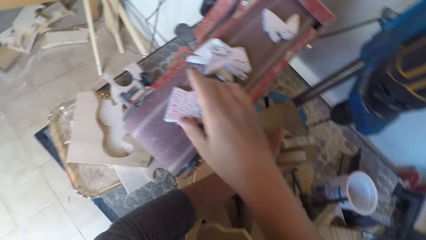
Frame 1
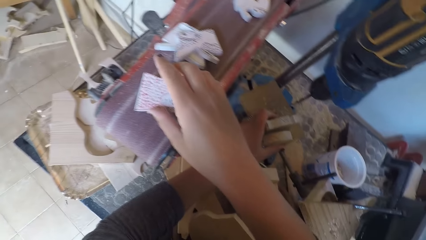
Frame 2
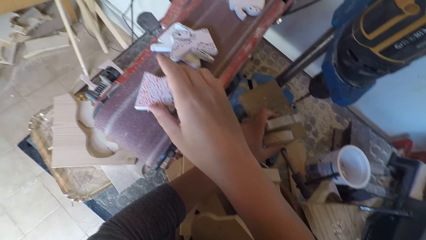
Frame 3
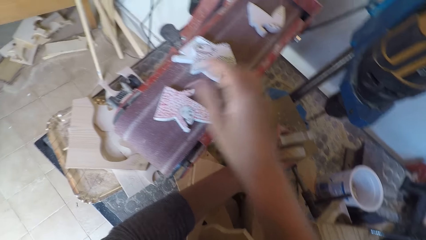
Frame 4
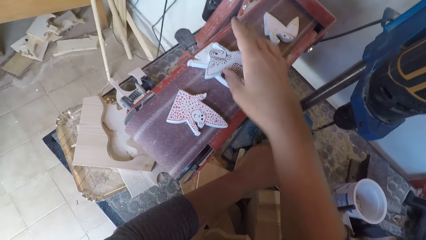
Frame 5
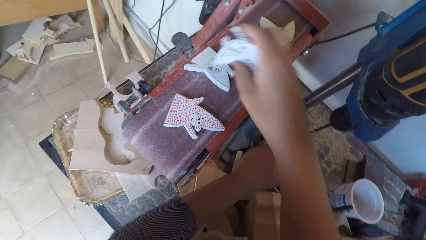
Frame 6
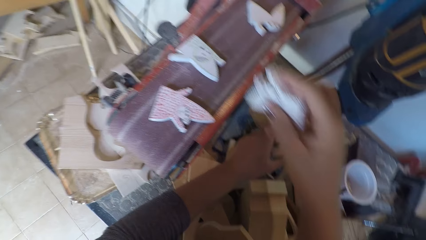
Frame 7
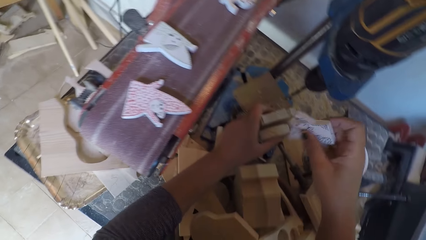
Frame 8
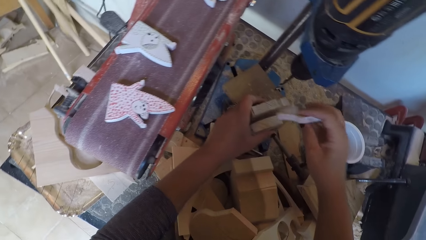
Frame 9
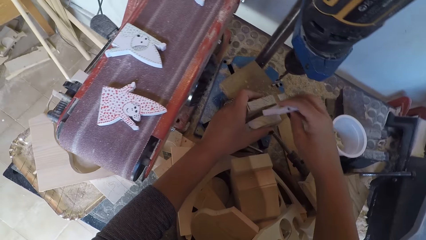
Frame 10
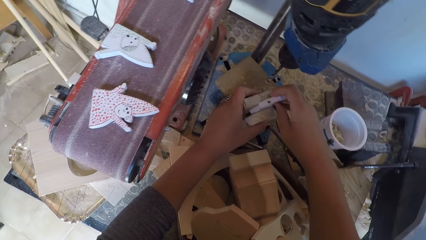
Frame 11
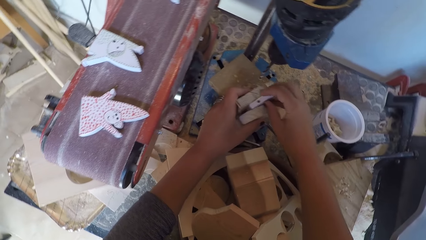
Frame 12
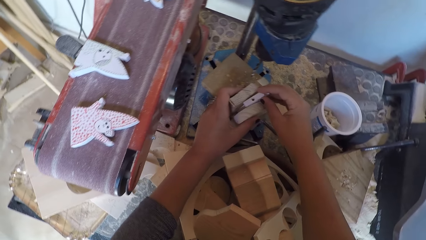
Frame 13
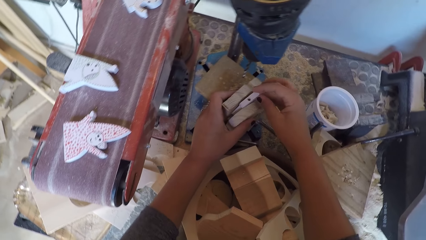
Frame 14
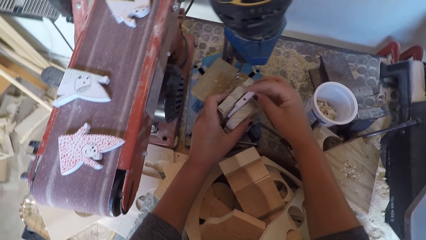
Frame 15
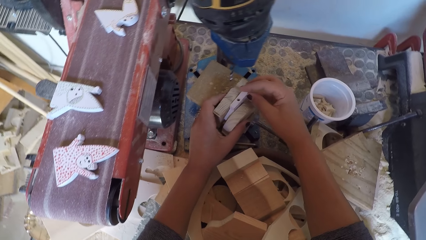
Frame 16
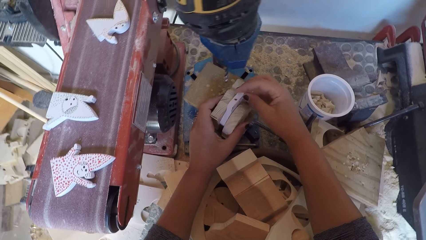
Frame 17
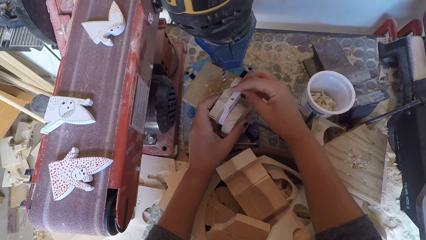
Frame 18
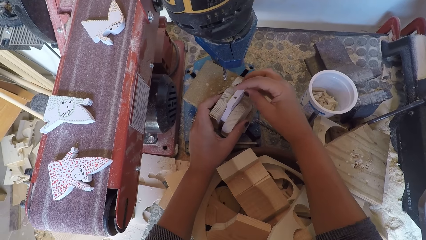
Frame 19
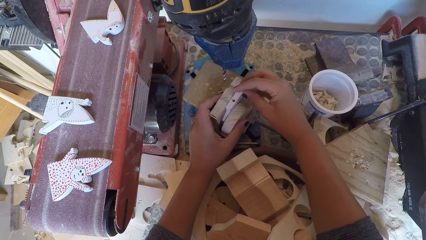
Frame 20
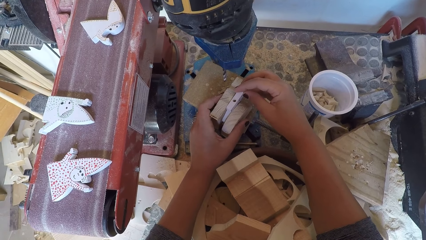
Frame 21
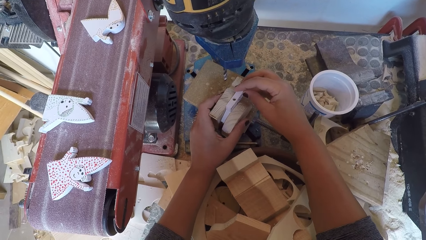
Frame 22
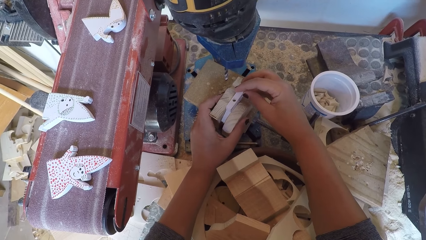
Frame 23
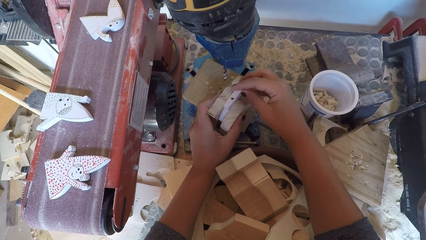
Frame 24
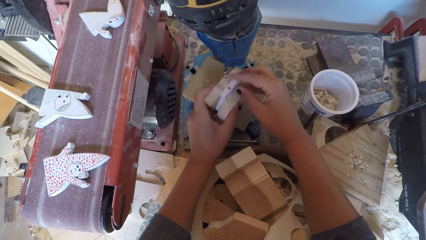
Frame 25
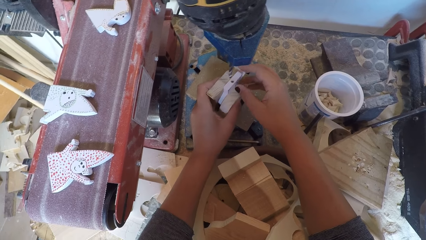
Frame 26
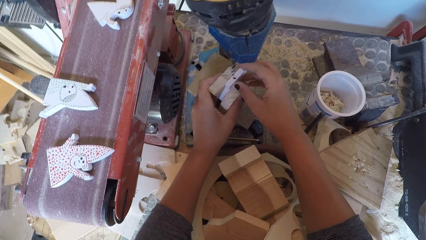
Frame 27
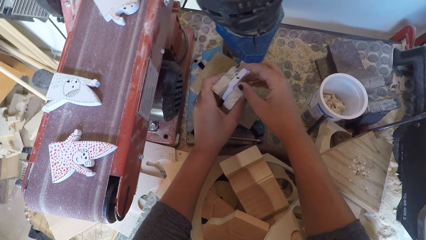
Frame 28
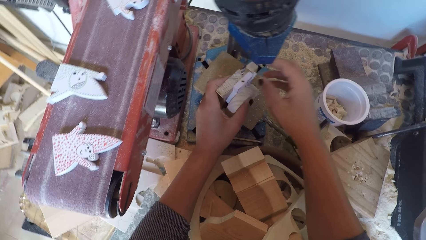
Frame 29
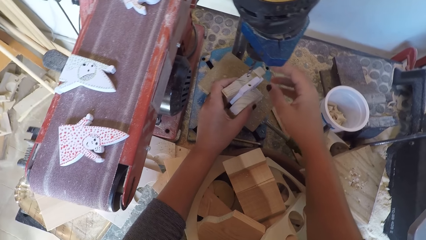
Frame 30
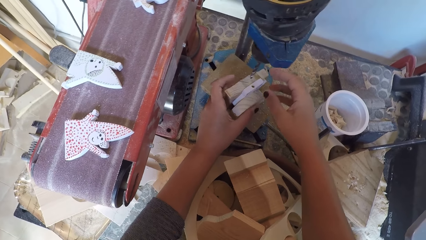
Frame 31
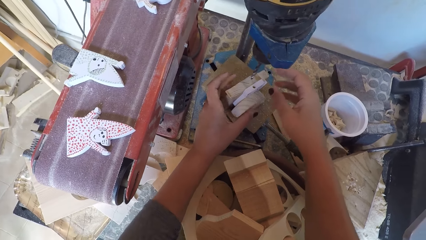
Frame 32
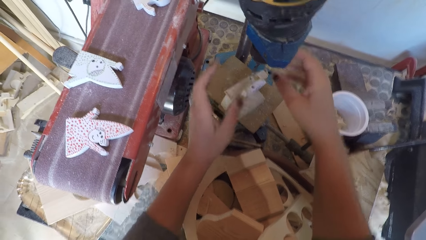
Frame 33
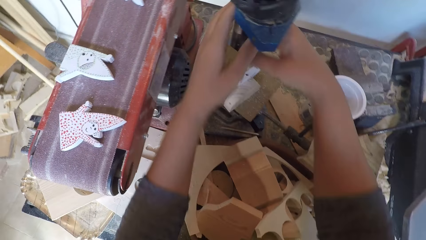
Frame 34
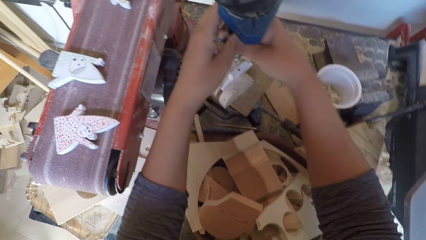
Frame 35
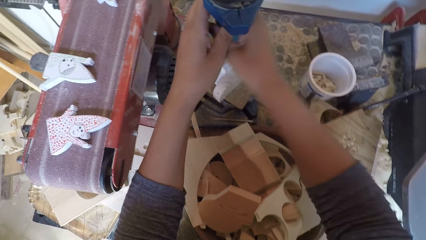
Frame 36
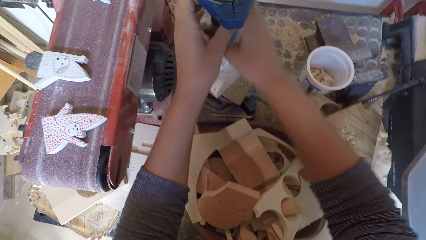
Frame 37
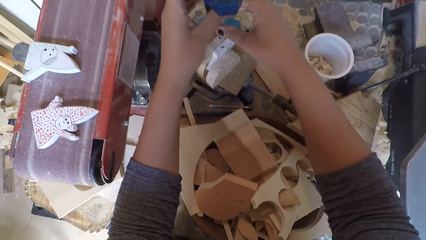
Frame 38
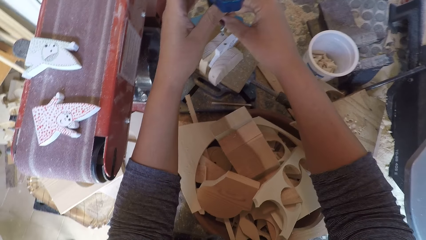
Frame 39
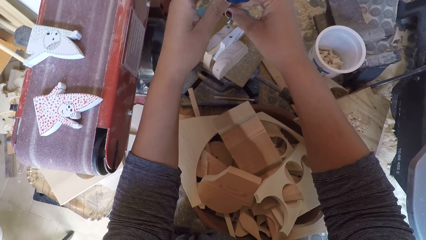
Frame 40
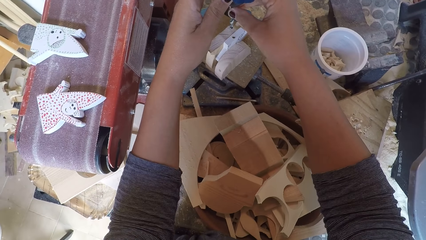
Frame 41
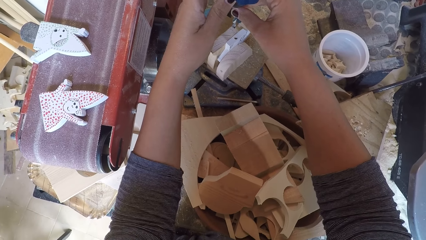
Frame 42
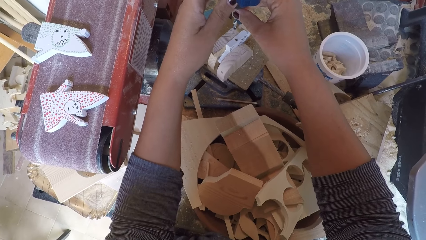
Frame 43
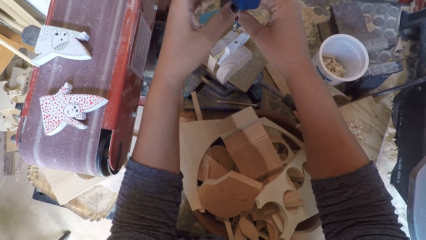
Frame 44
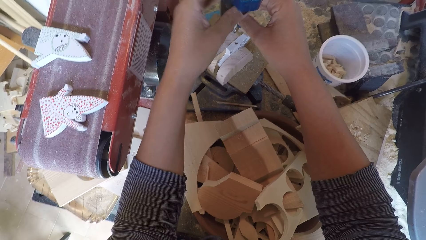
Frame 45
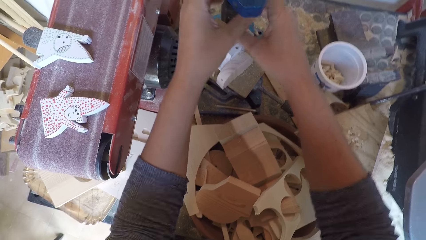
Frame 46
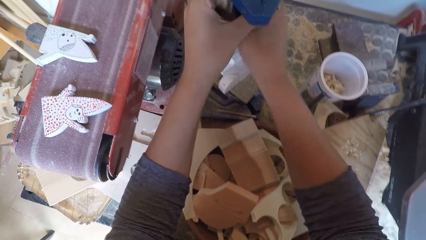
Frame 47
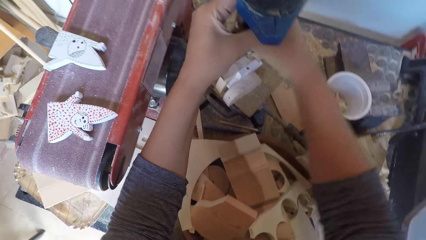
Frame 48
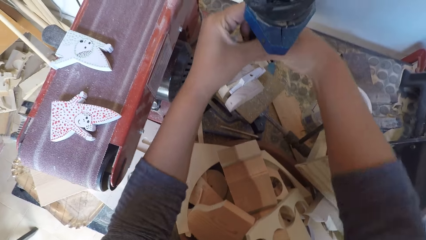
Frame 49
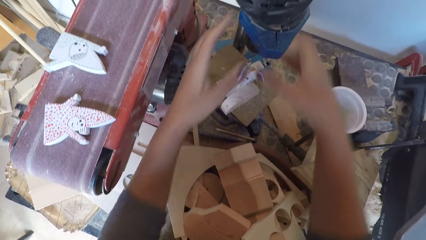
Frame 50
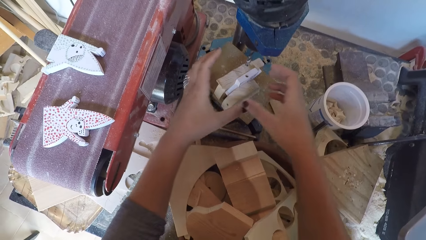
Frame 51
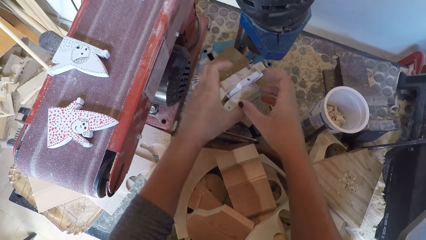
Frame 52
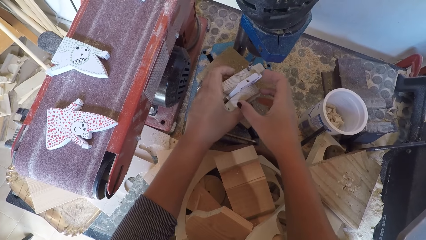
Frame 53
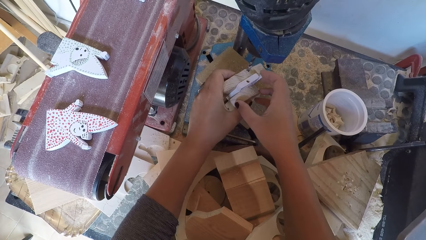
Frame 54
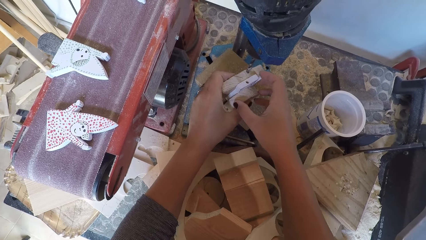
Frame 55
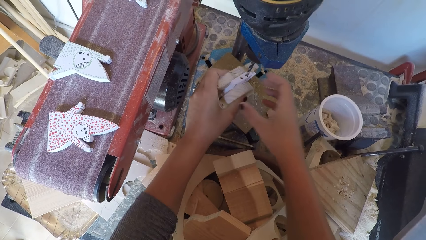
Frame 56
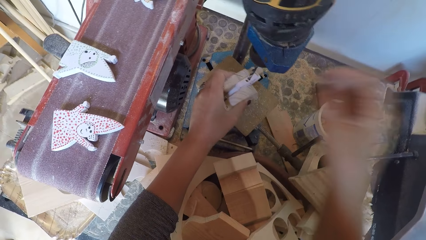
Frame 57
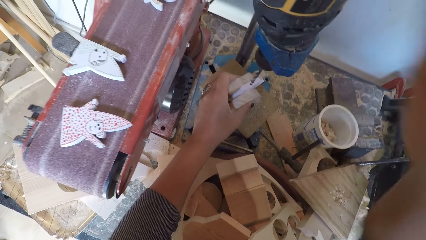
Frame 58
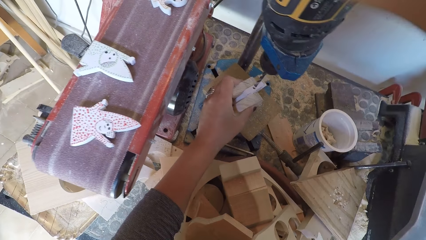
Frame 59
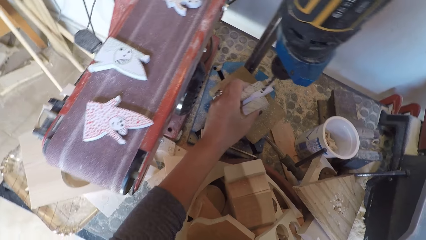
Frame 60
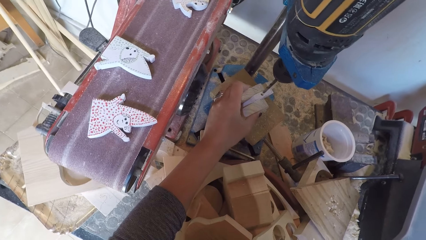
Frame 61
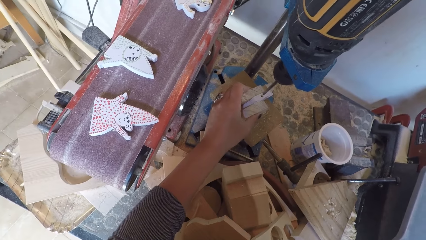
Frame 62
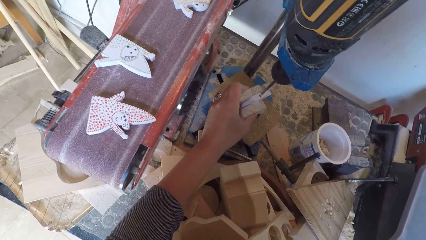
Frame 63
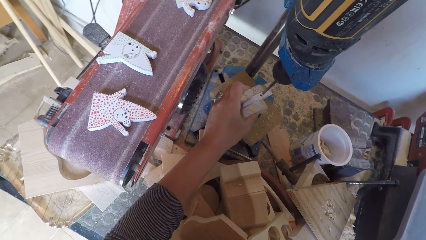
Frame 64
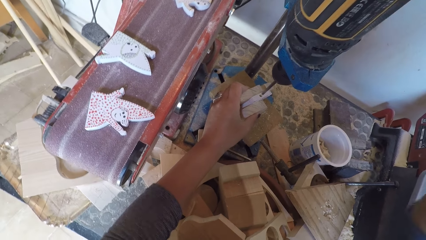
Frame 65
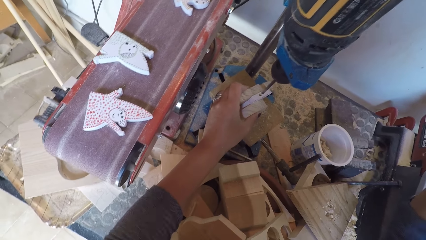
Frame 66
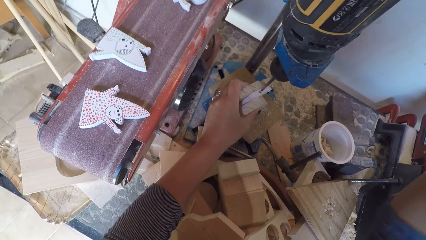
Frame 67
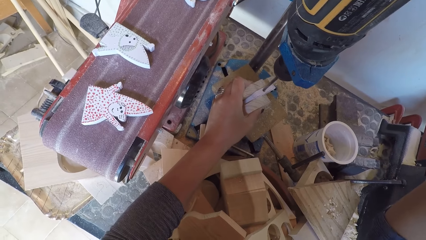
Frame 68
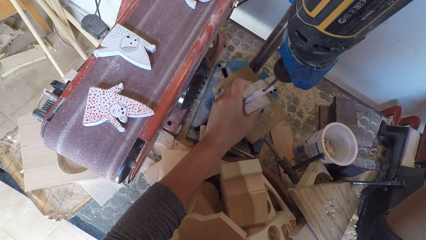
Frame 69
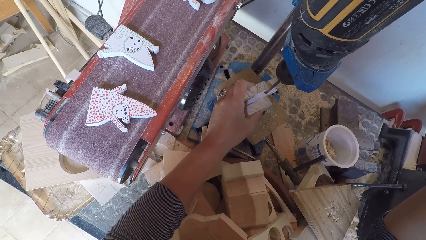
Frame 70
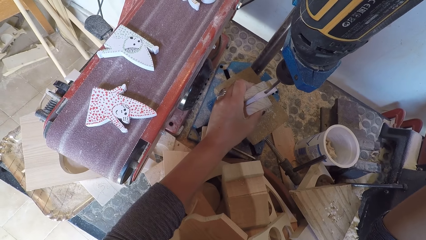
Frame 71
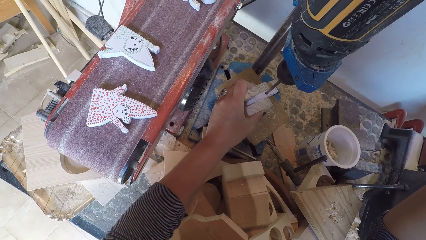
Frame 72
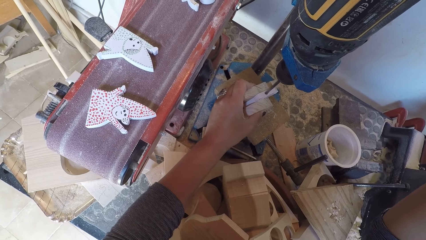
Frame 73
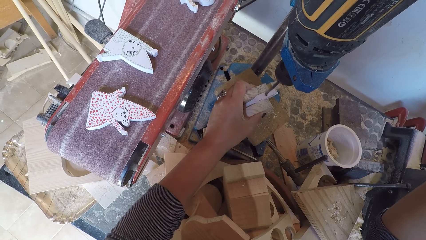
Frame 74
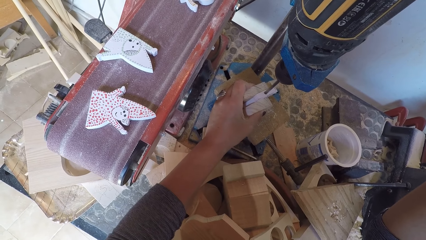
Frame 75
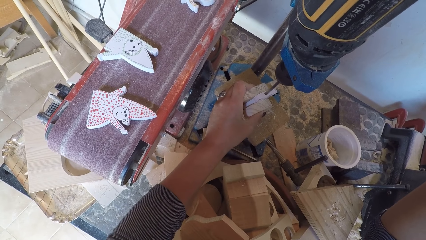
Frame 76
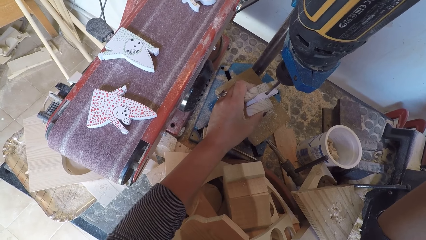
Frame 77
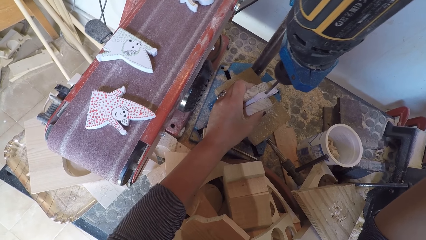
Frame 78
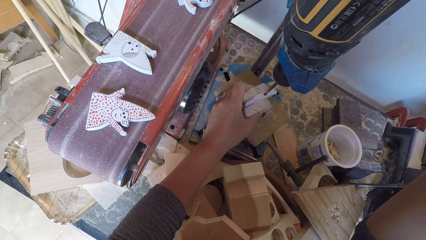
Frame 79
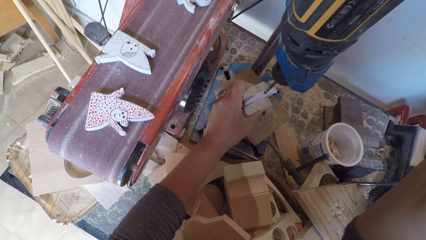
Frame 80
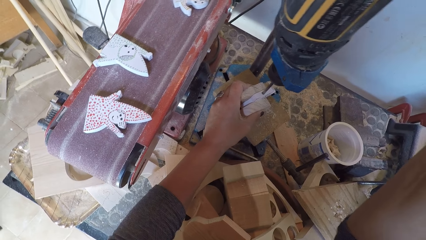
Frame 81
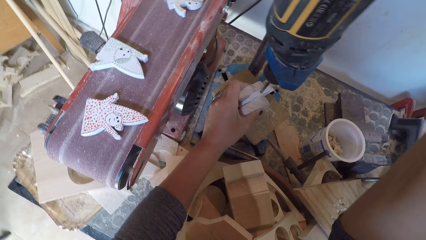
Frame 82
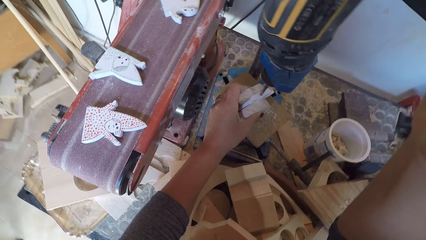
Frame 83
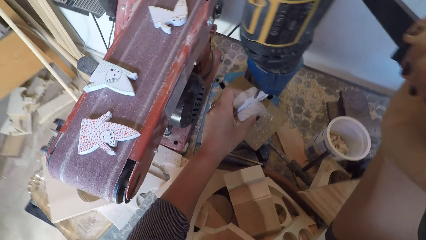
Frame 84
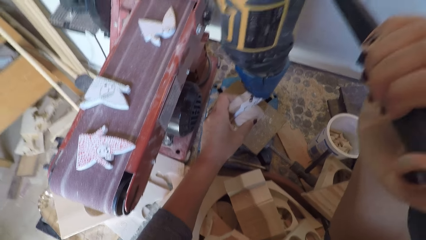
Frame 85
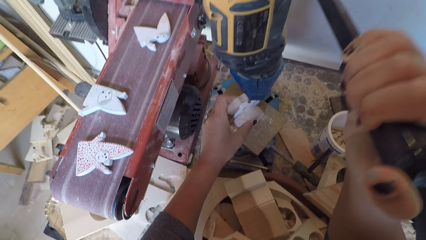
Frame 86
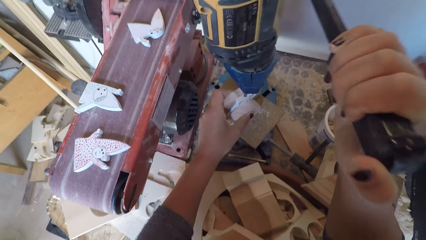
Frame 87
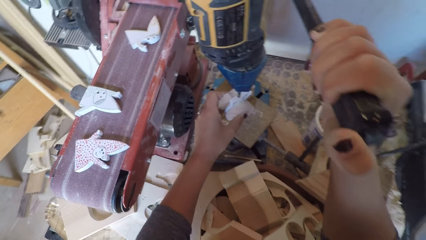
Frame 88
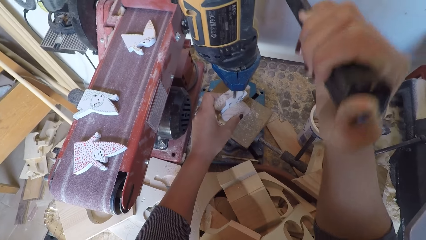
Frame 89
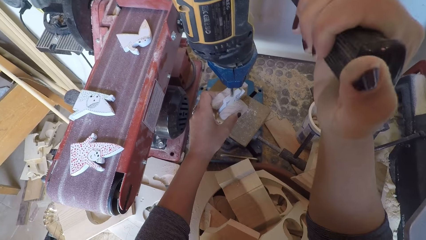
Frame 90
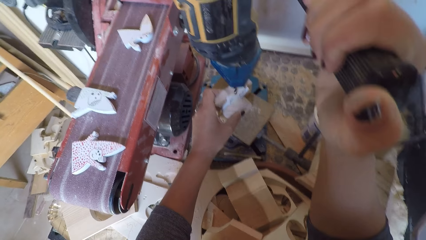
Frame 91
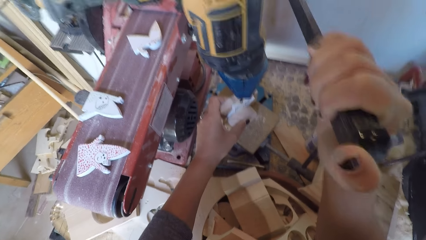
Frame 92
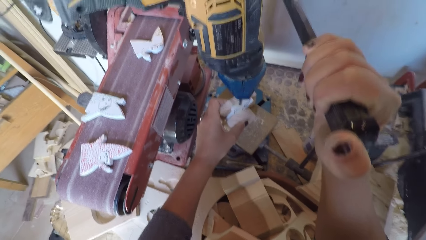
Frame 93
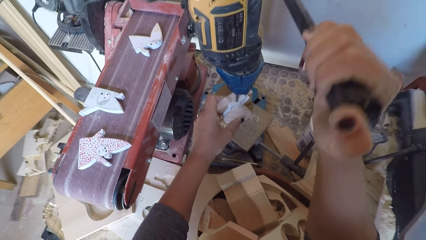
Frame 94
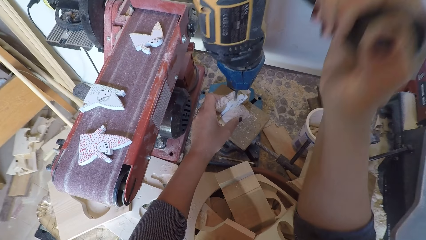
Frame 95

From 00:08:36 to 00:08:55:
The camera wearer picks a piece of wood or wood ornament on the sandpaper. They place the wood ornaments and two other woods on the drill board. They put the pieces of wood under the drill. They rotate the drill bit. They screw the drill bits to the drilling machine. They switch on the drill machine. They put the pieces of wood under the drill. They drill the piece of wood.
